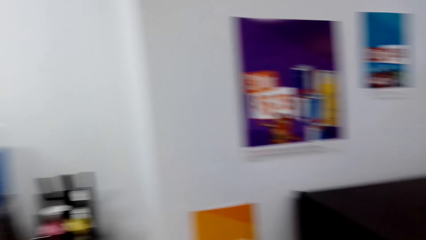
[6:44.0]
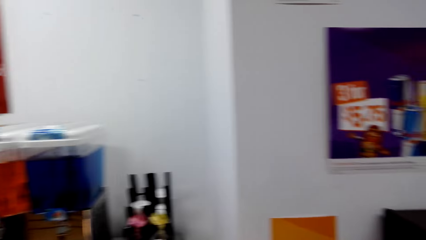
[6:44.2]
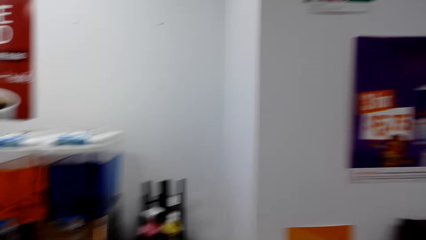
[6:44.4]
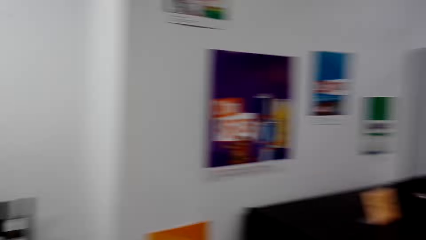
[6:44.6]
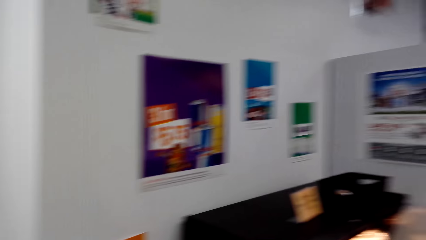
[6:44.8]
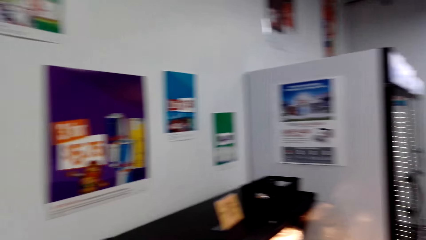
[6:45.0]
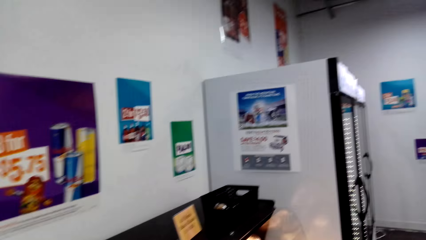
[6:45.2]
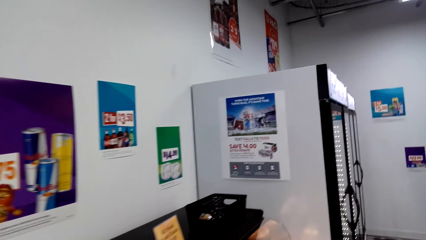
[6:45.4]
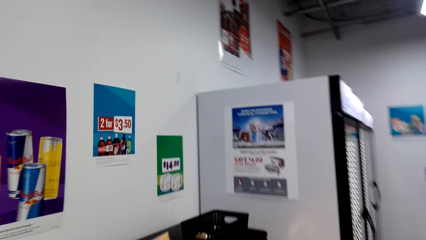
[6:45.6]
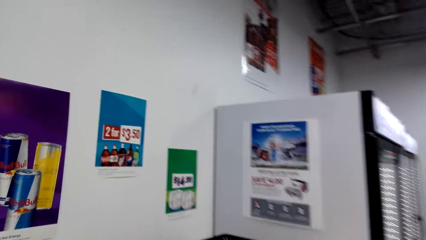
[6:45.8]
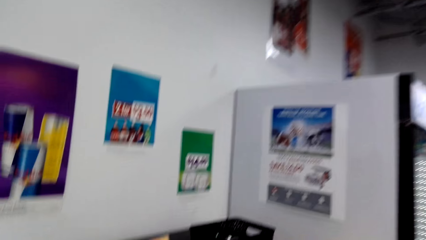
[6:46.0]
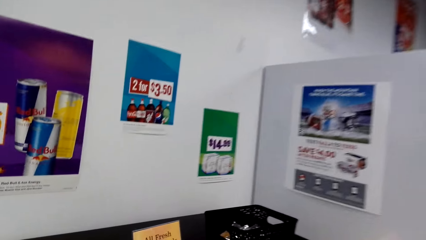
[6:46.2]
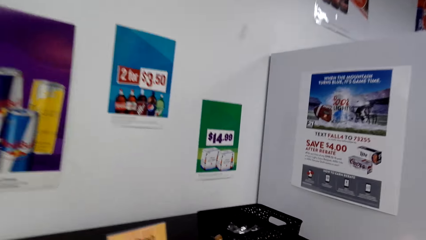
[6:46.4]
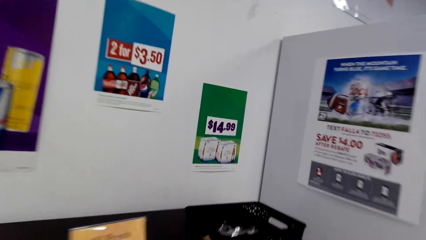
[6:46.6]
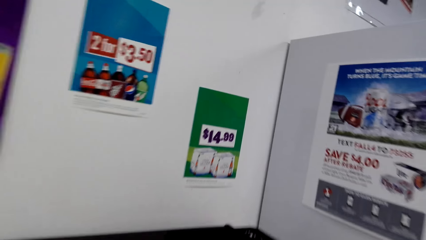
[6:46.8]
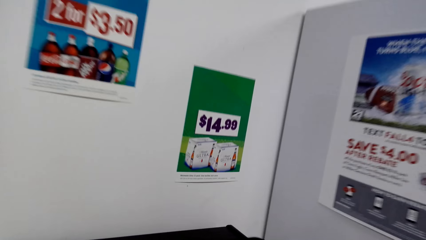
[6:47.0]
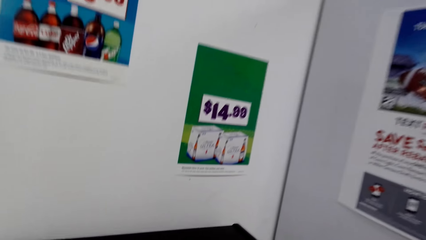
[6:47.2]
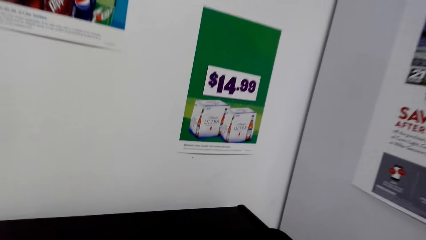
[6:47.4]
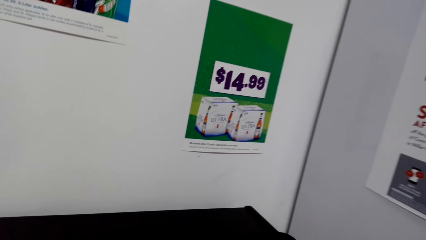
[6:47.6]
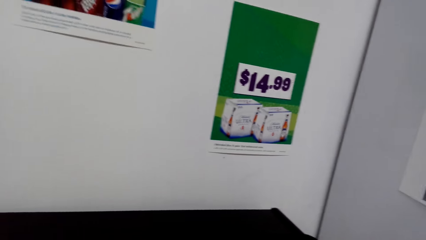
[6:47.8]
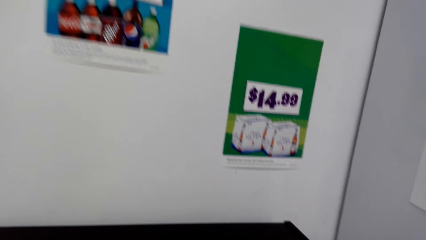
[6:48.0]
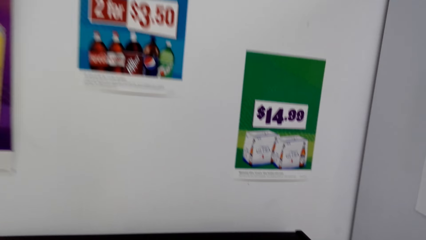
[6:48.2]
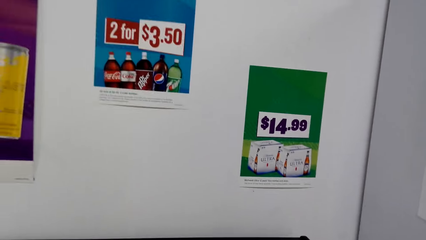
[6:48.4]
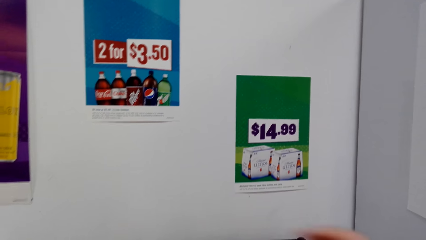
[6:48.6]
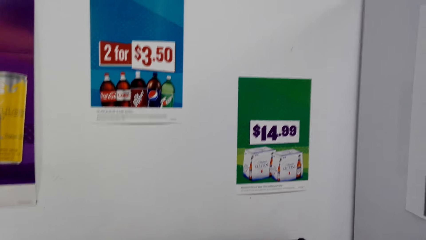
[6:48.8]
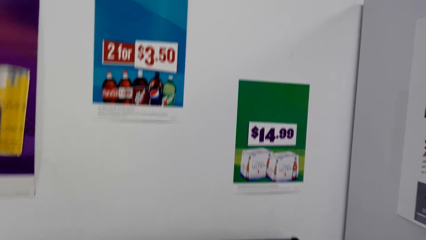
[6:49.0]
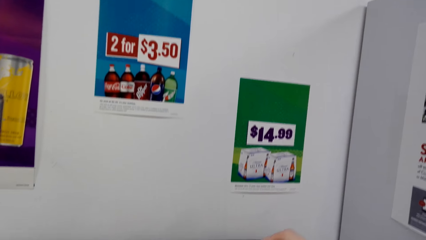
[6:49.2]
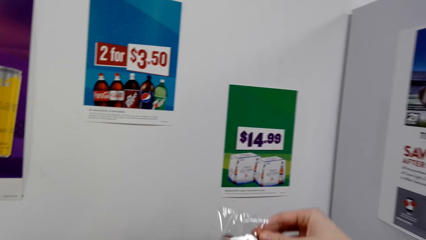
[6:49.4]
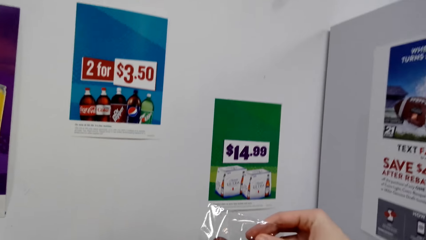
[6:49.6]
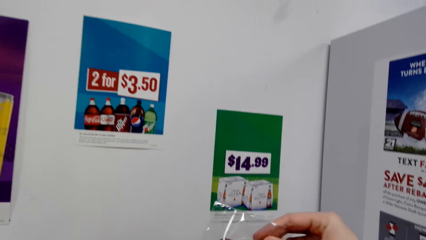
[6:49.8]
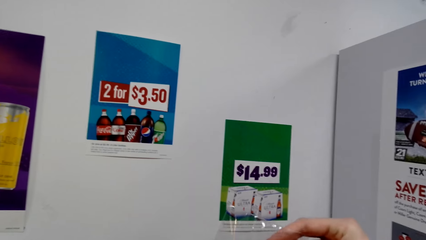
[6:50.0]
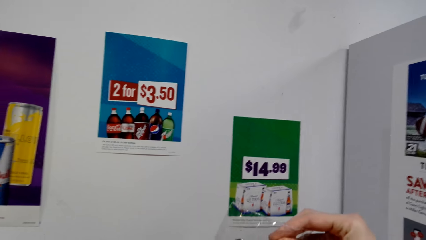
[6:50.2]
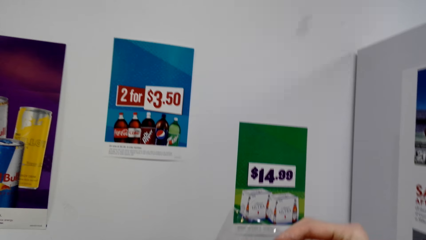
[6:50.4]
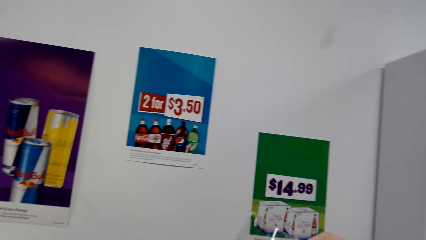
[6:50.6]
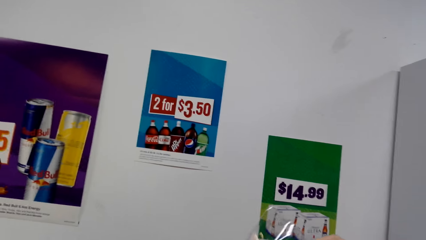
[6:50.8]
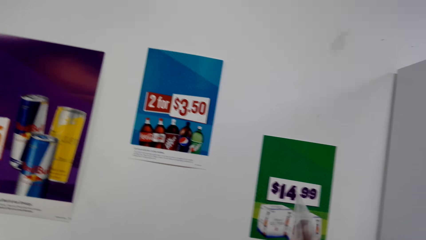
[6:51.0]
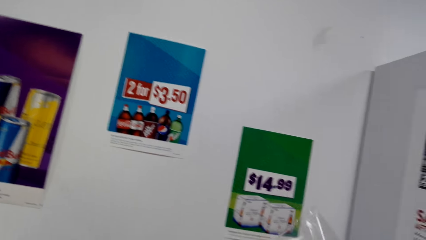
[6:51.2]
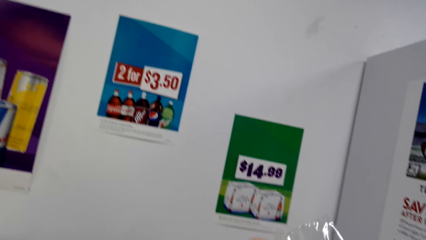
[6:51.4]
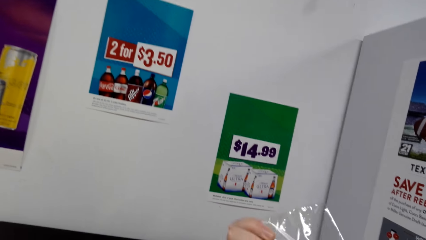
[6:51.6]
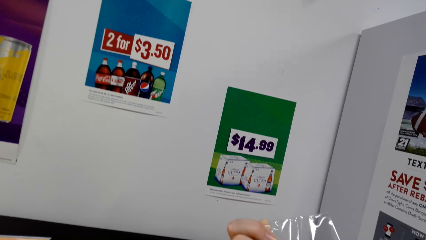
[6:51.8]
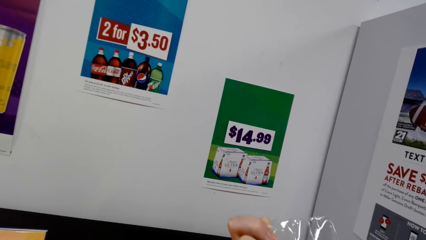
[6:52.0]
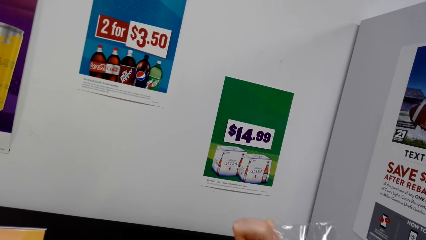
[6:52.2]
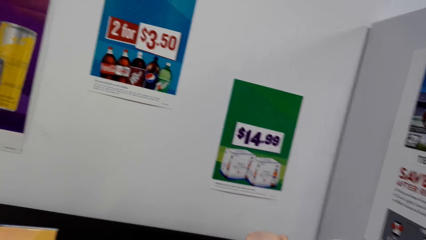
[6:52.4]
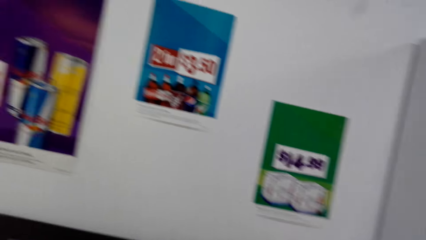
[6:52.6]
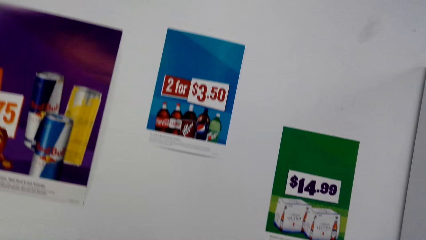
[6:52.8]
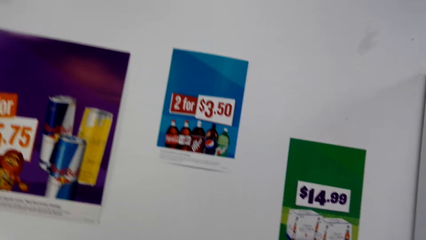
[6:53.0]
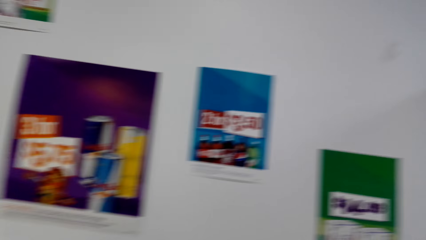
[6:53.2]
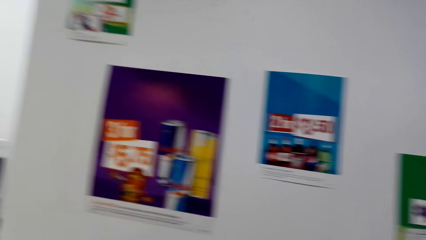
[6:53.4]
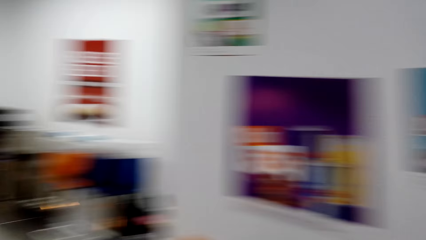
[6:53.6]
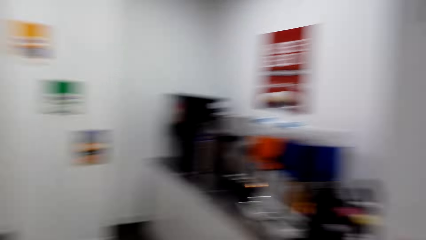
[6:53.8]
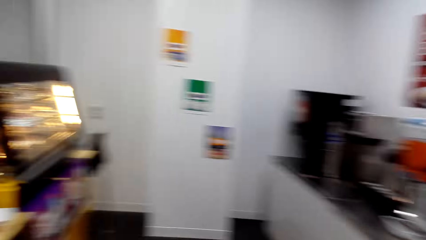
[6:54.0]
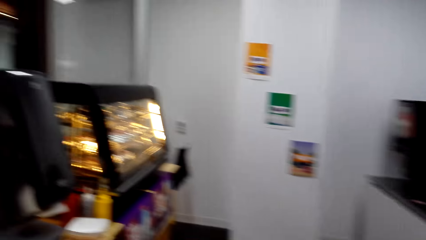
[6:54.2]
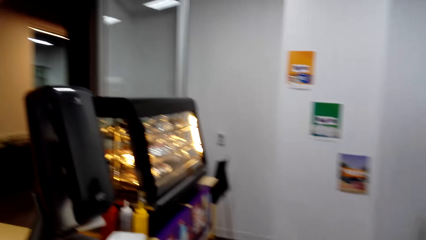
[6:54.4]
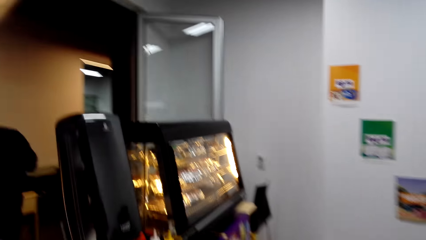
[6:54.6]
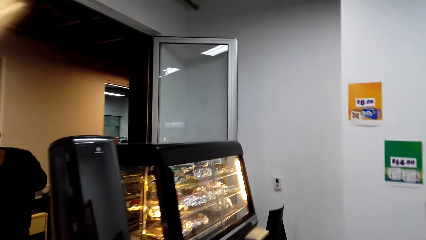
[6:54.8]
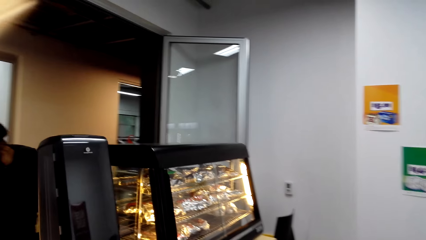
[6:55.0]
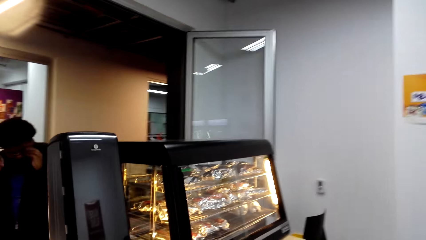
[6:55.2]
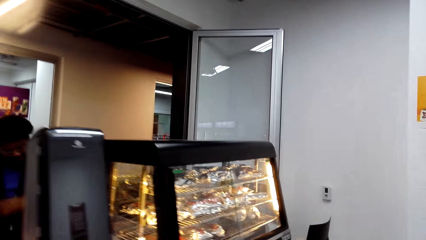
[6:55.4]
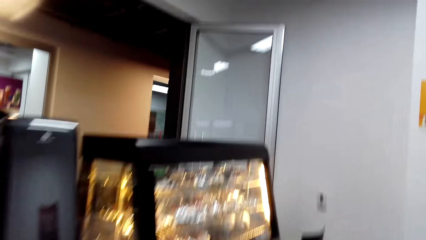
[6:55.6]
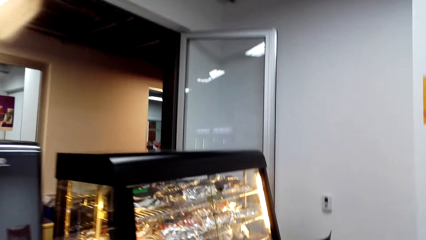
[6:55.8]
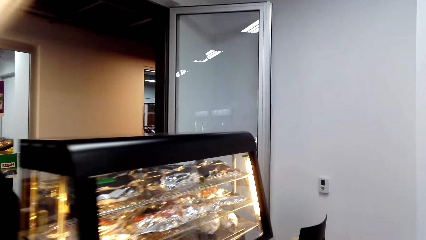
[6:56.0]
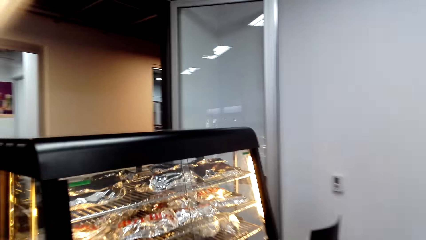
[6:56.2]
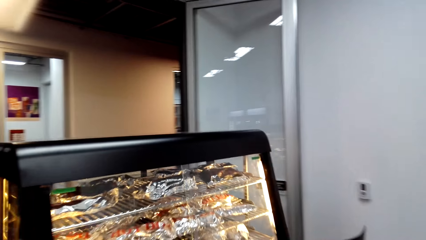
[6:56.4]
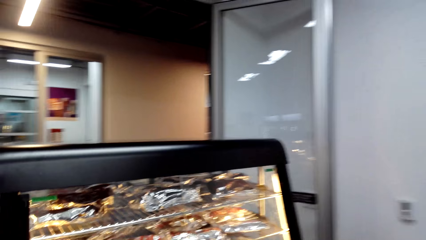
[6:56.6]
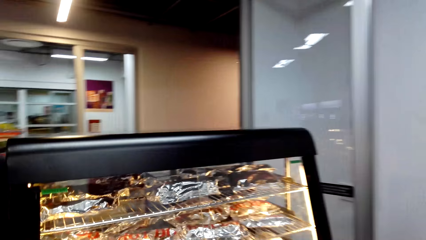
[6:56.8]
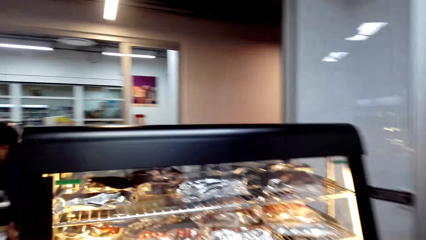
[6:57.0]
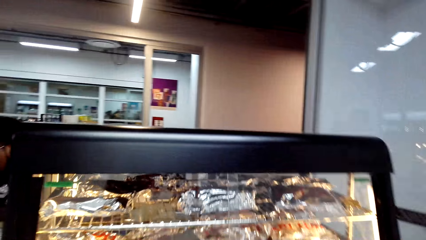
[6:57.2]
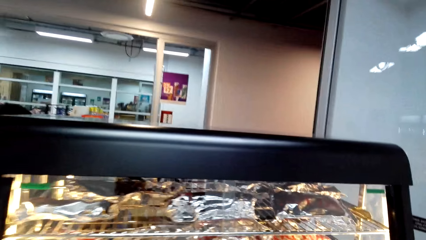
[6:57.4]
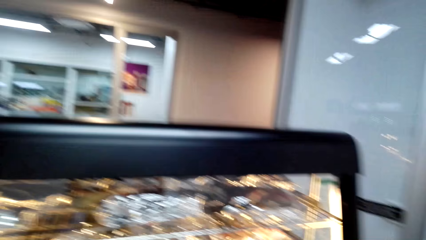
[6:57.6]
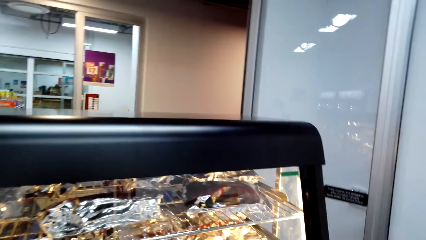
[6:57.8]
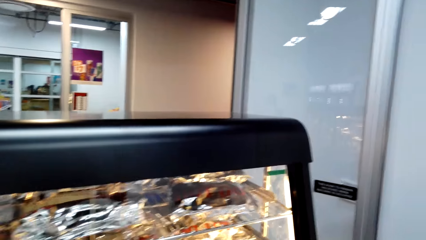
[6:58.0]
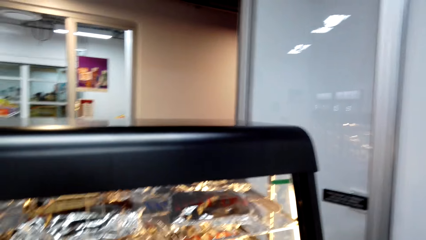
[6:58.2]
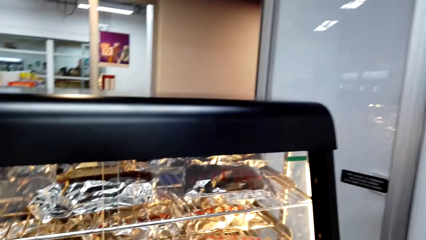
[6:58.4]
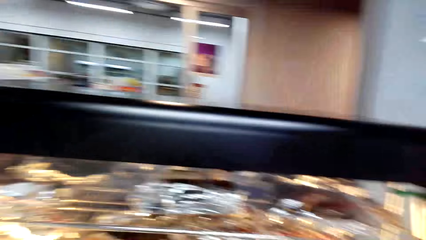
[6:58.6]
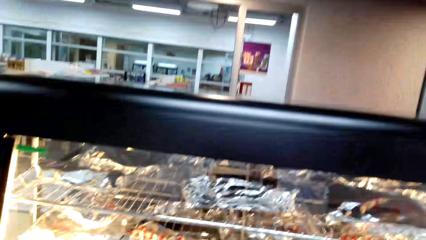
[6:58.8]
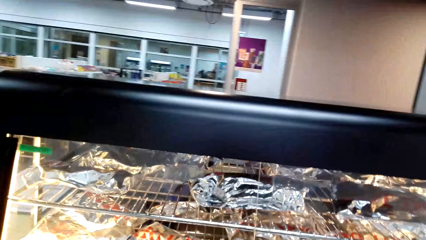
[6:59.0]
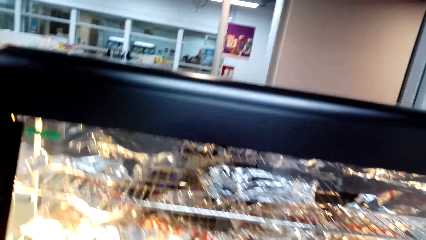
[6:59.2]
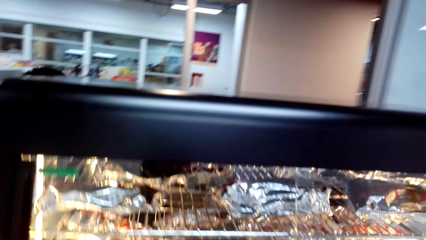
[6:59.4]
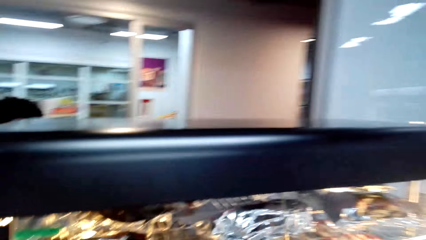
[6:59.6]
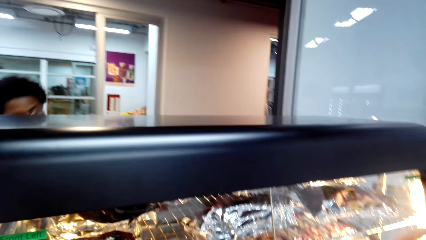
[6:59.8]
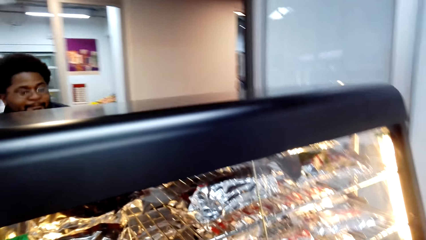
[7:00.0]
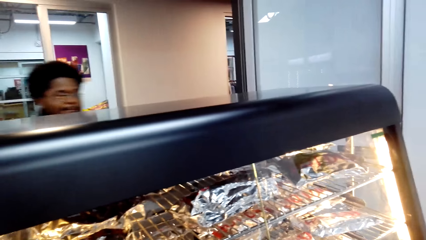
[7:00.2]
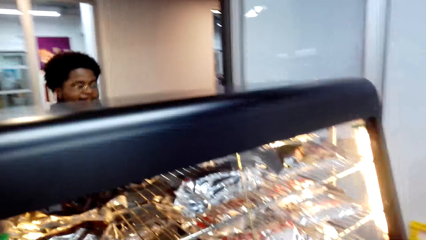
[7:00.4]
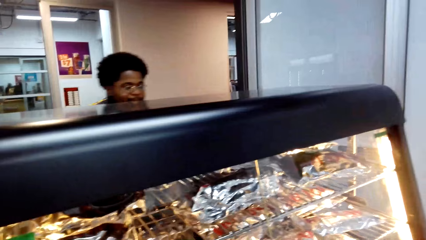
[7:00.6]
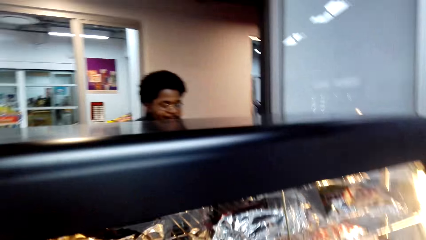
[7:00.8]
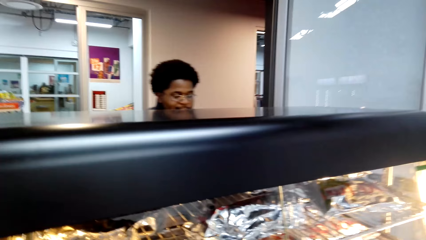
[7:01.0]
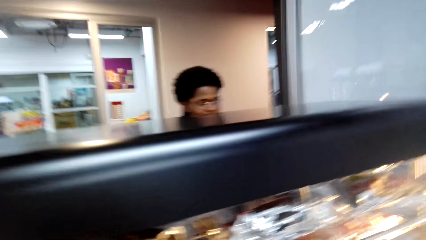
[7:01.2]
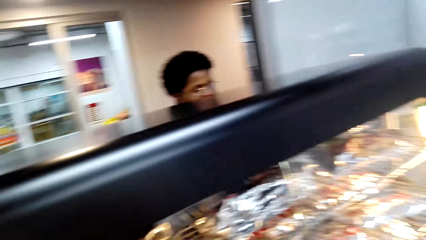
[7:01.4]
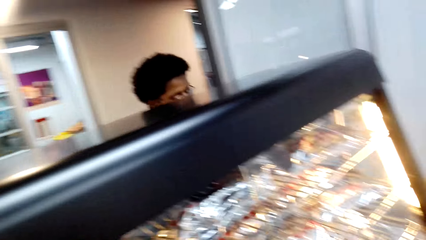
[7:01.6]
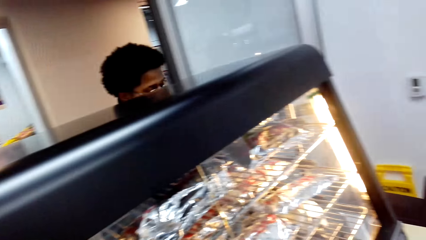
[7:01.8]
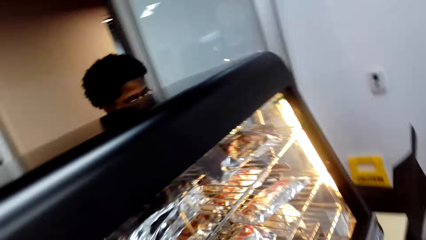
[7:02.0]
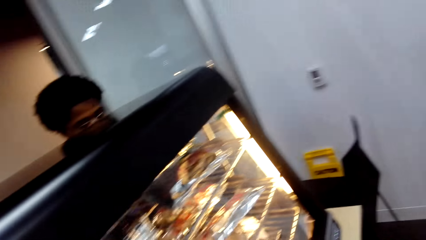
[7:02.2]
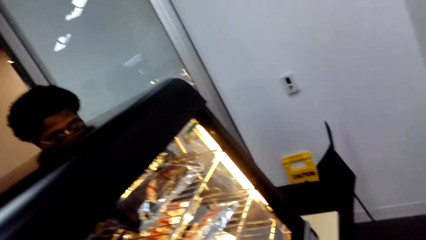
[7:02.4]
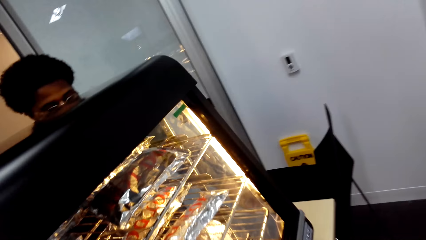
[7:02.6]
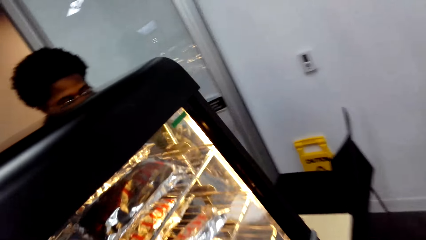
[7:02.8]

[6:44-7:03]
The camera wearer picks snacks from the tray on top of the fridge. A person walks in the supermarket. The camera wearer converses with the person.
